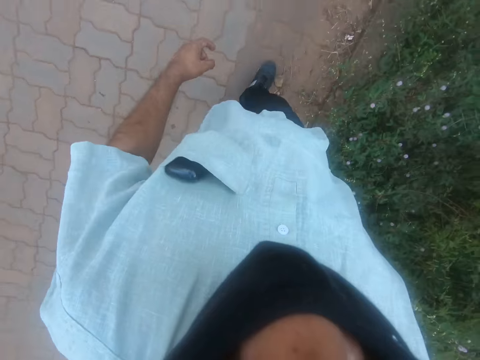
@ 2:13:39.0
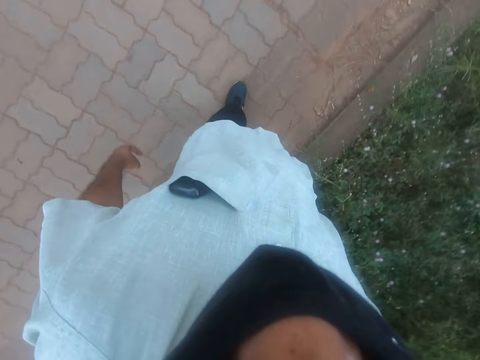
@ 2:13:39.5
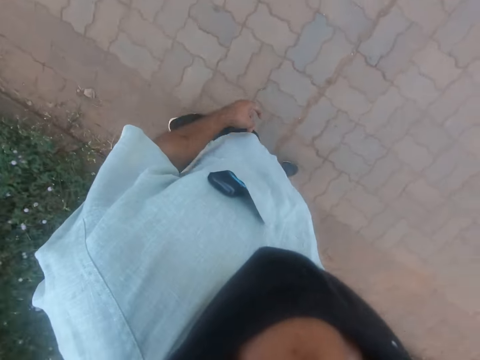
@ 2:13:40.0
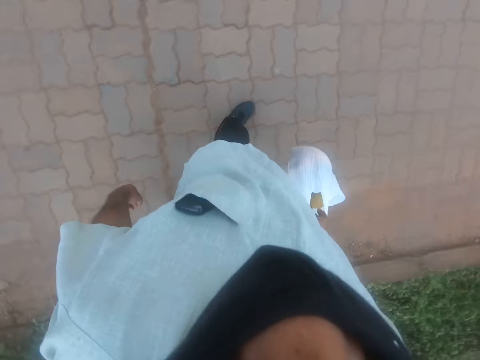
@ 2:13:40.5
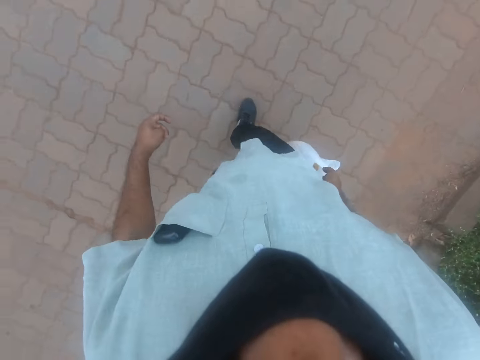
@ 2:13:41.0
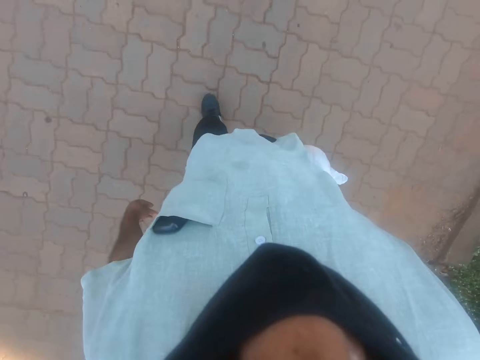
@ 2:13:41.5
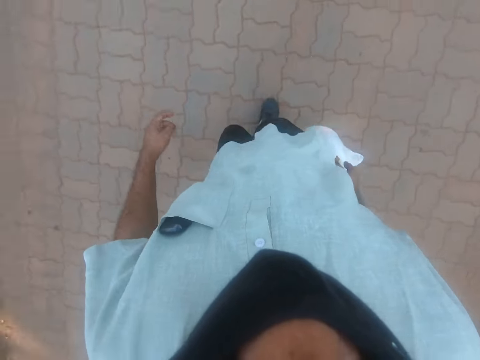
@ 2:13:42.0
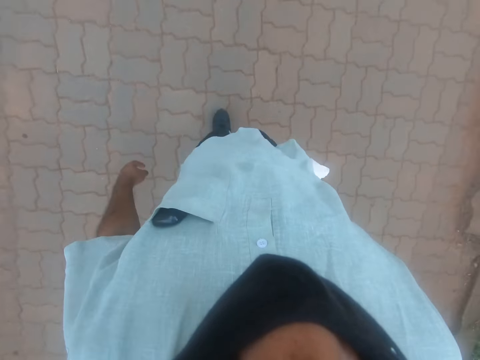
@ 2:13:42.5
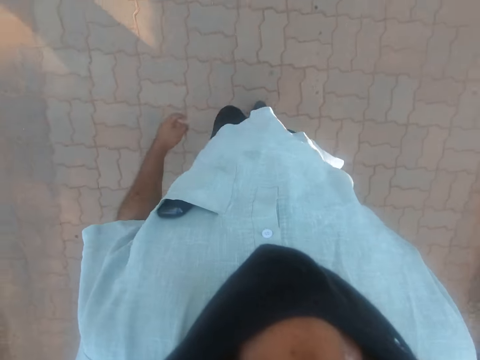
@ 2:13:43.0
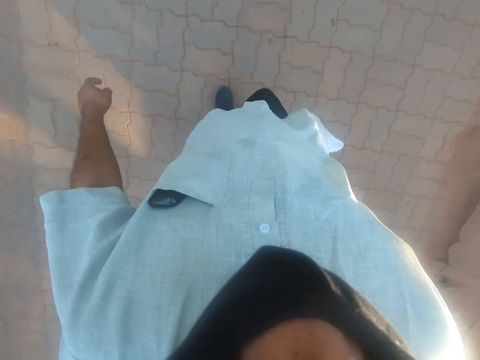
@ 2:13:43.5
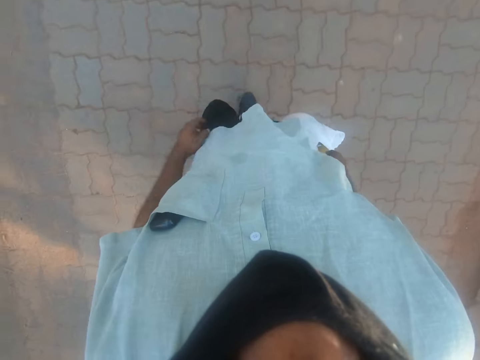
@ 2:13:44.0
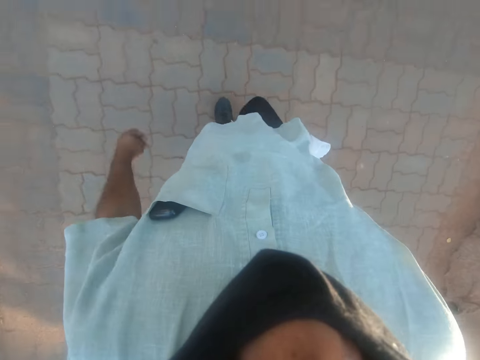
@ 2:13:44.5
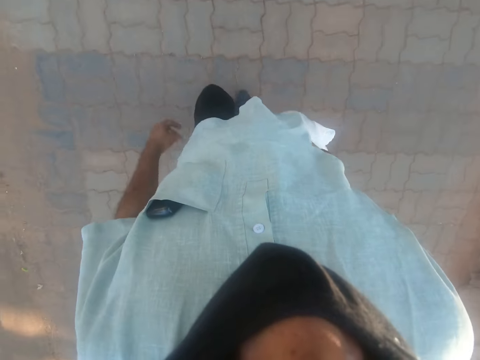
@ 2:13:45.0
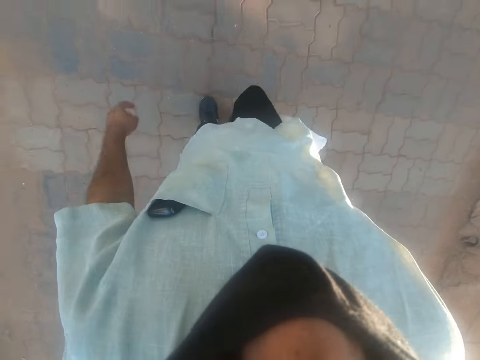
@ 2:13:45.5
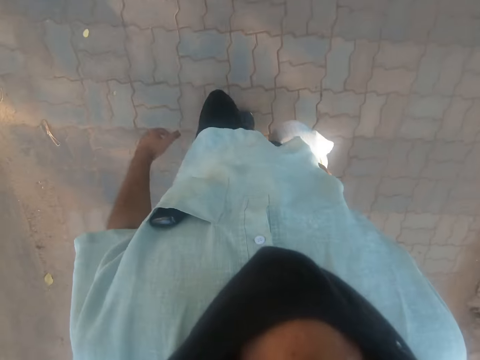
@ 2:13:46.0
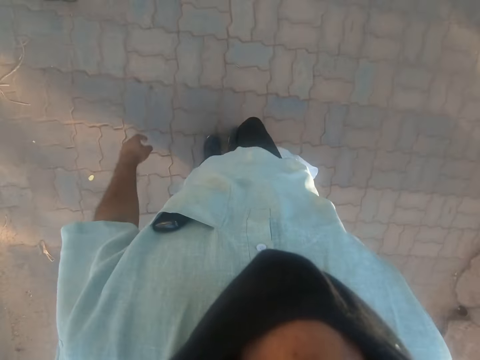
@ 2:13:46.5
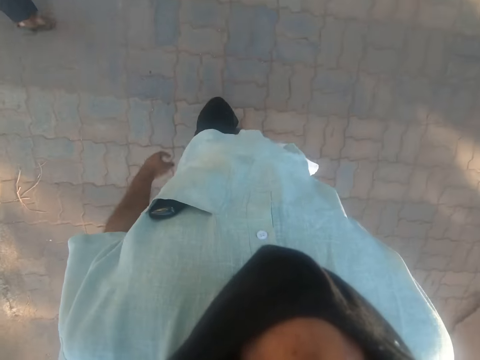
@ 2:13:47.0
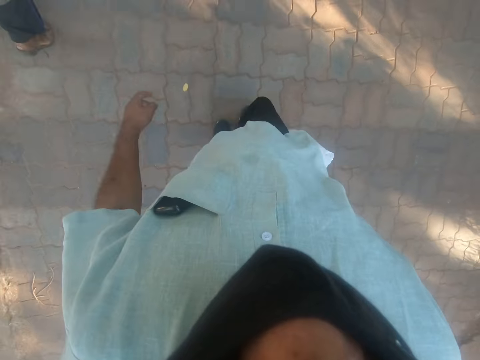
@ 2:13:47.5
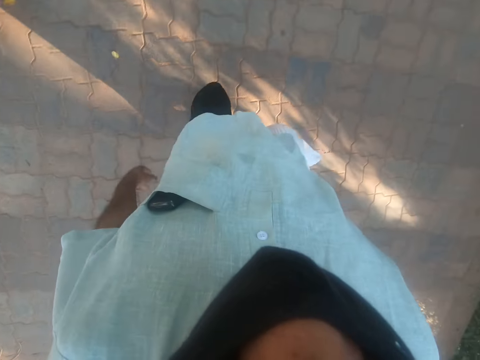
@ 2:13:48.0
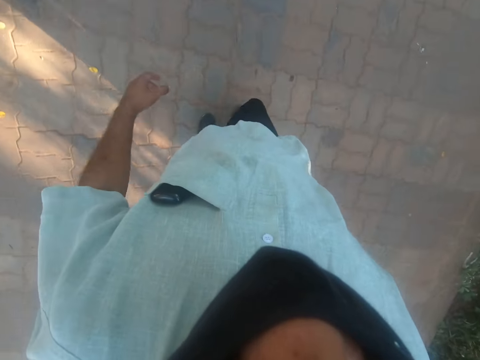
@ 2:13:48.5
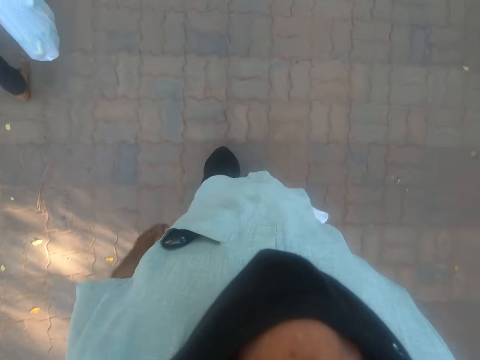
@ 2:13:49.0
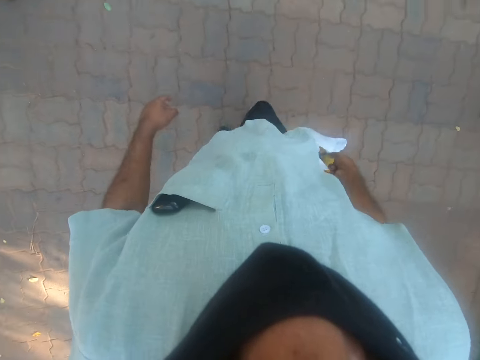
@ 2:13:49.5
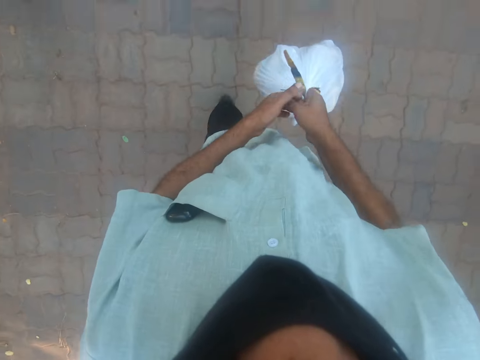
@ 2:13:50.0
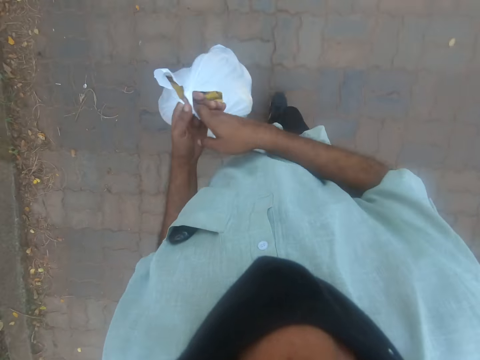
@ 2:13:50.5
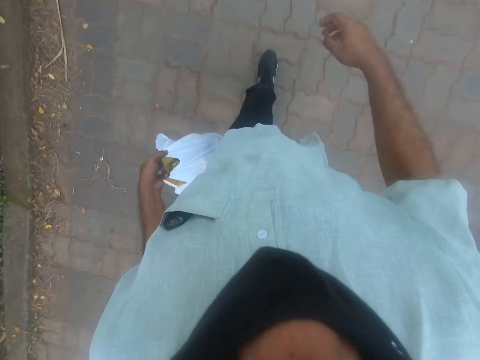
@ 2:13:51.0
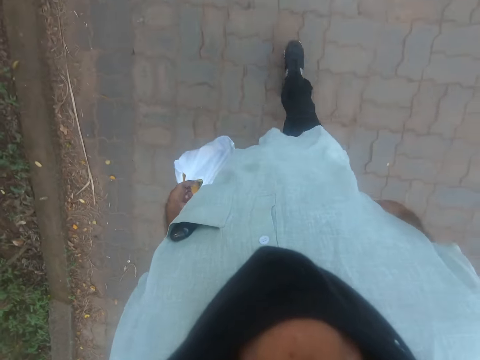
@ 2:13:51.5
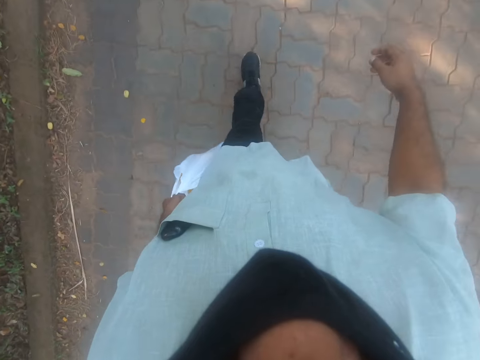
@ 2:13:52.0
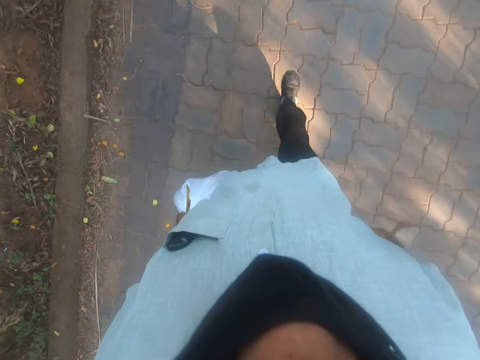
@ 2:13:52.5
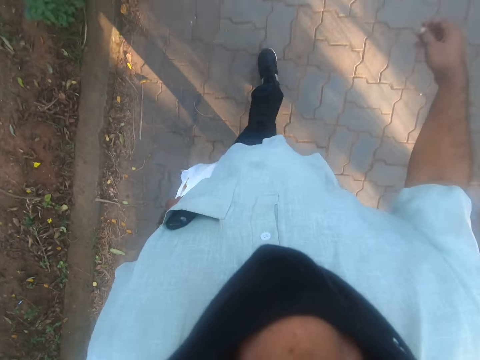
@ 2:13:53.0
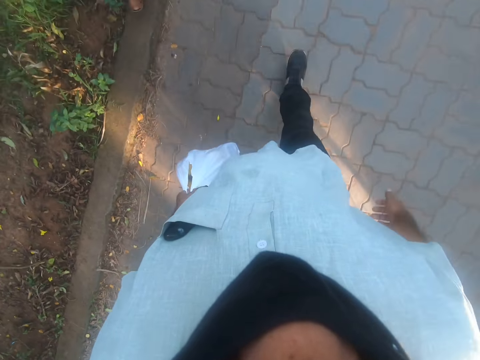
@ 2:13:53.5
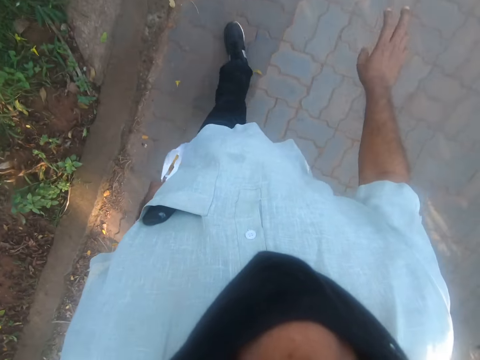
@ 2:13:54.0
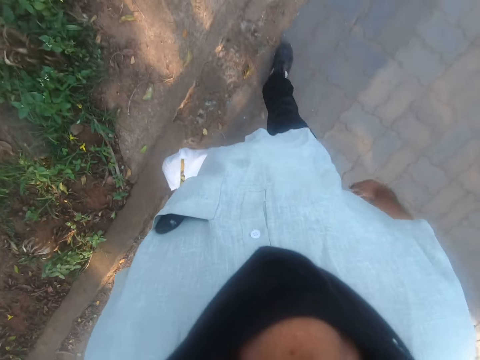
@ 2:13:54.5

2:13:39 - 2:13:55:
The camera wearer moves the nylon bag in his right hand to his left hand. He walks on the road with a person.

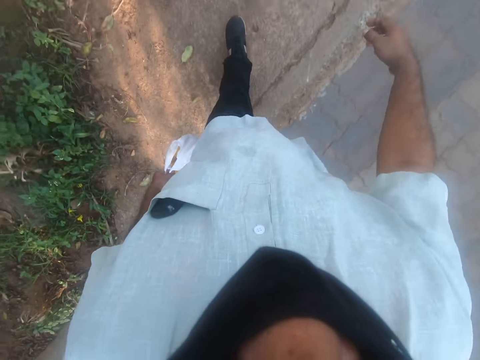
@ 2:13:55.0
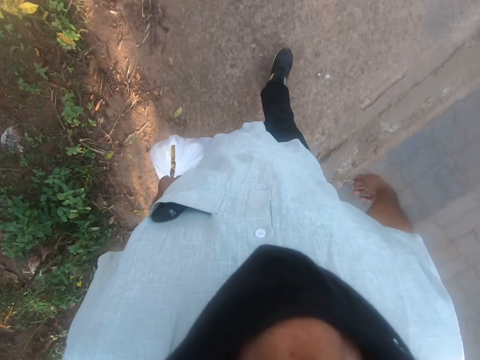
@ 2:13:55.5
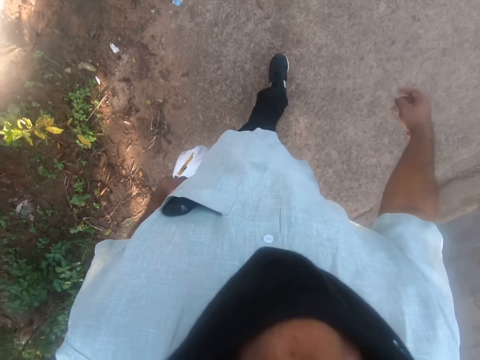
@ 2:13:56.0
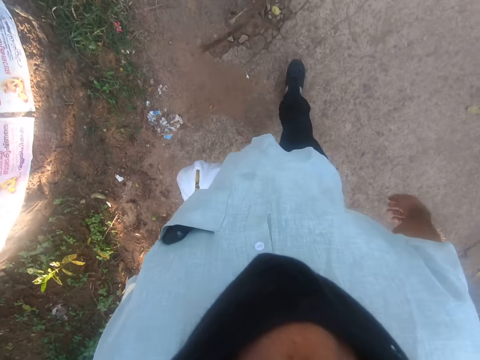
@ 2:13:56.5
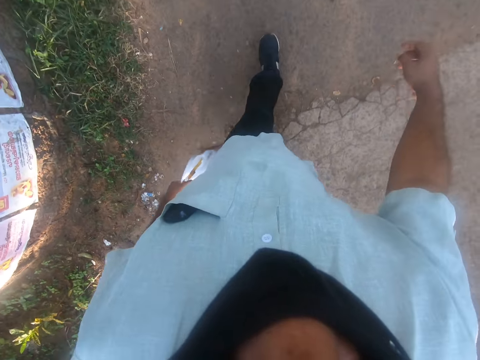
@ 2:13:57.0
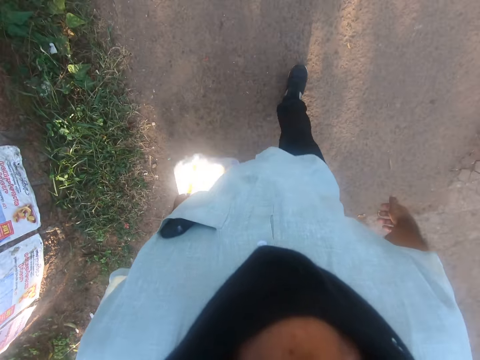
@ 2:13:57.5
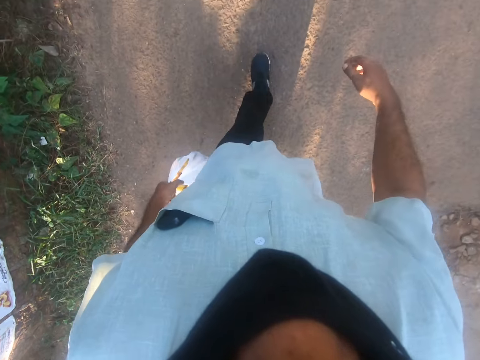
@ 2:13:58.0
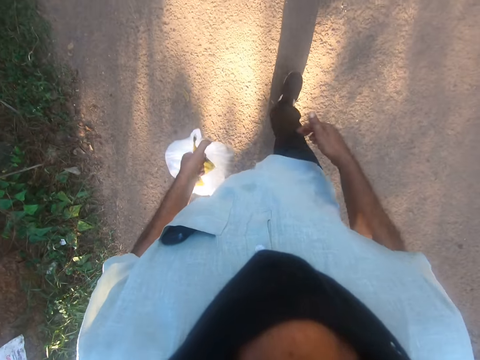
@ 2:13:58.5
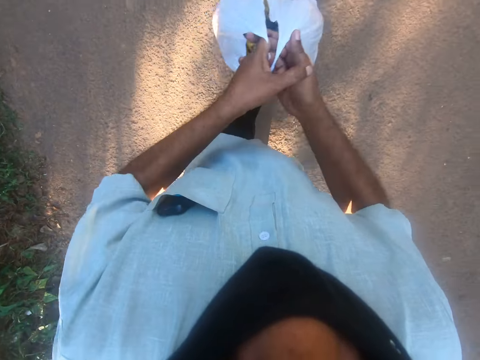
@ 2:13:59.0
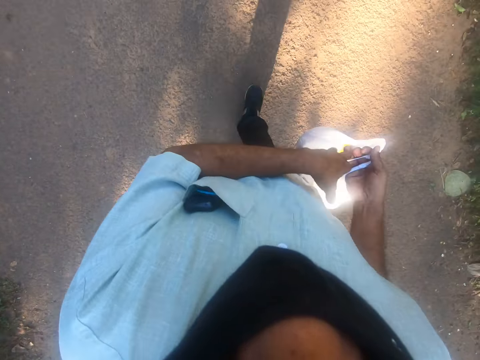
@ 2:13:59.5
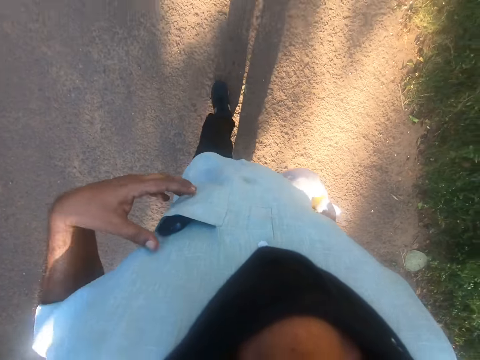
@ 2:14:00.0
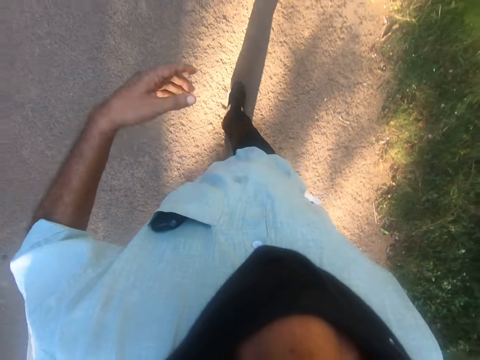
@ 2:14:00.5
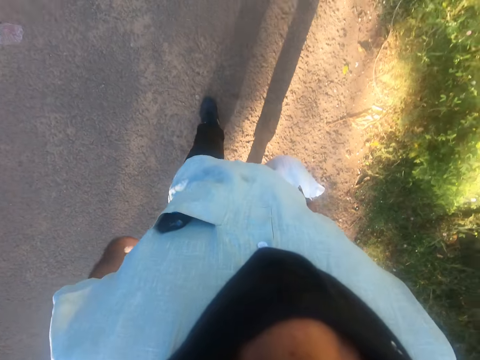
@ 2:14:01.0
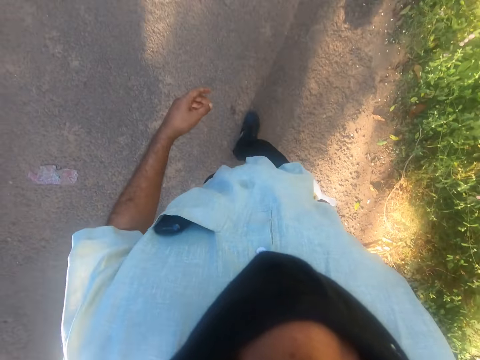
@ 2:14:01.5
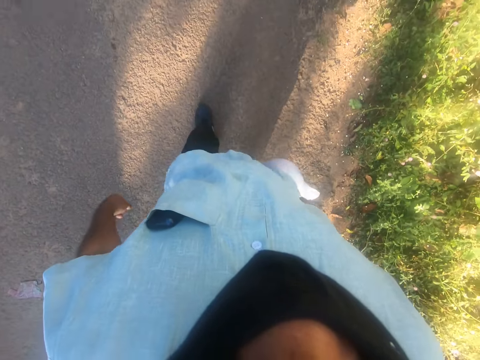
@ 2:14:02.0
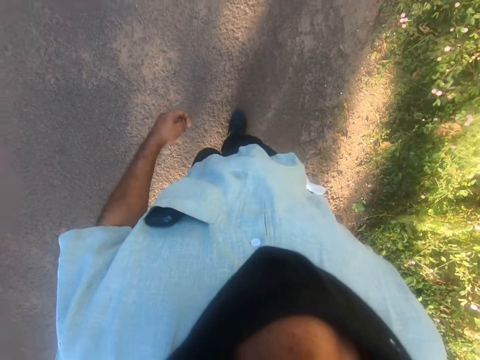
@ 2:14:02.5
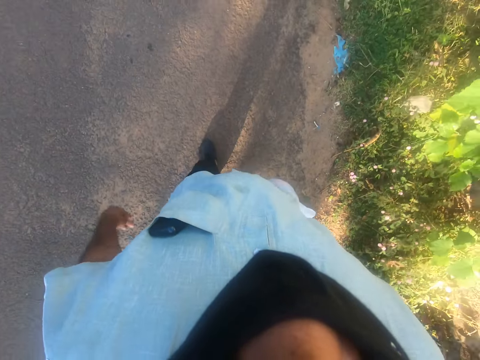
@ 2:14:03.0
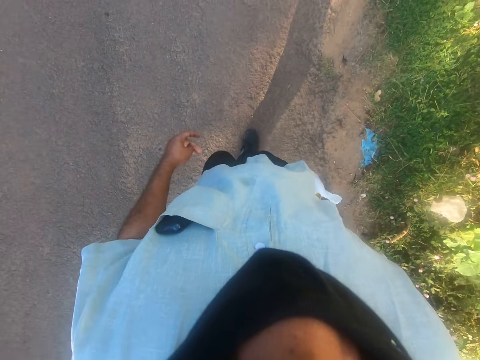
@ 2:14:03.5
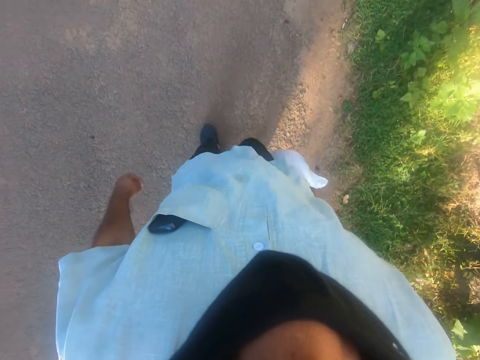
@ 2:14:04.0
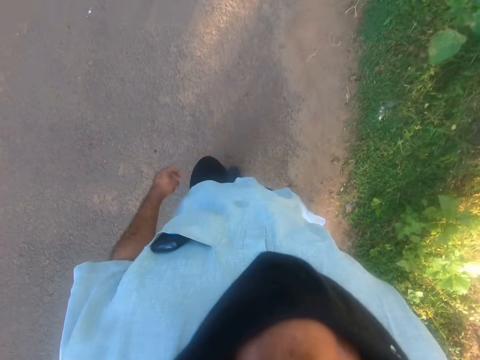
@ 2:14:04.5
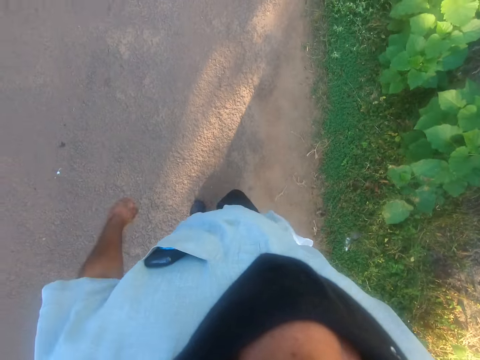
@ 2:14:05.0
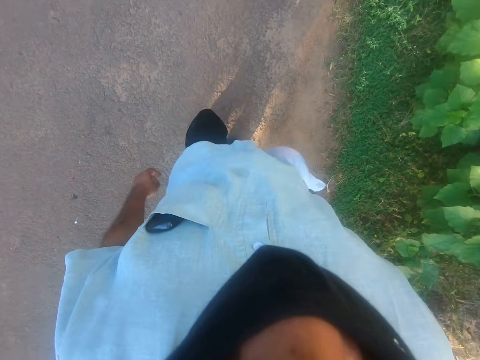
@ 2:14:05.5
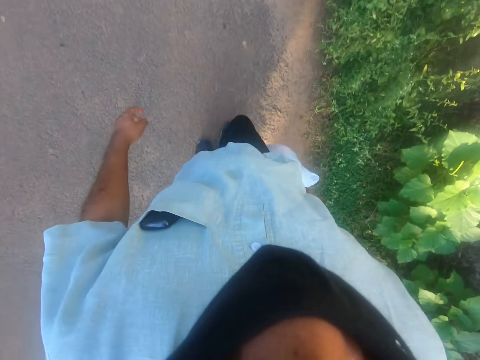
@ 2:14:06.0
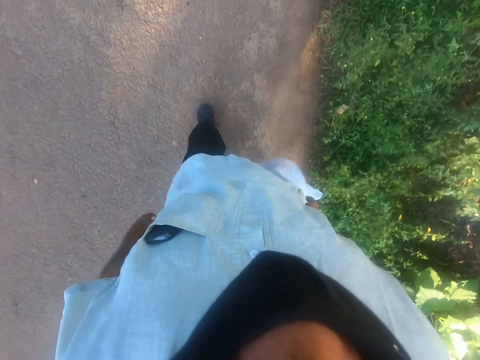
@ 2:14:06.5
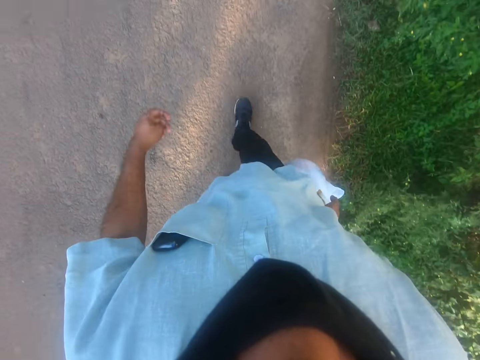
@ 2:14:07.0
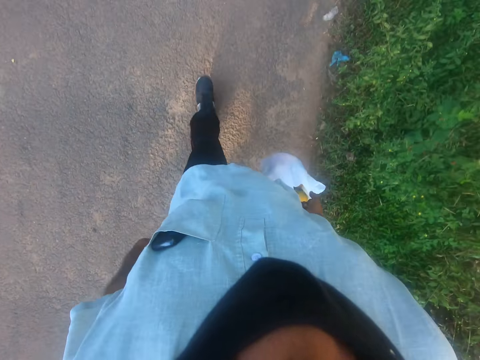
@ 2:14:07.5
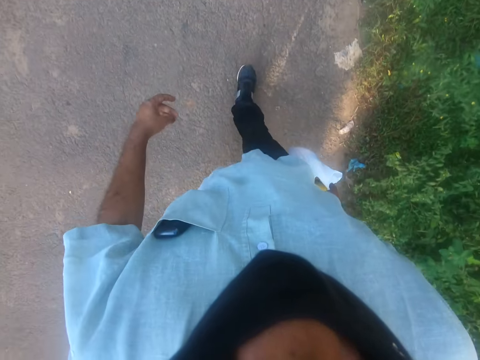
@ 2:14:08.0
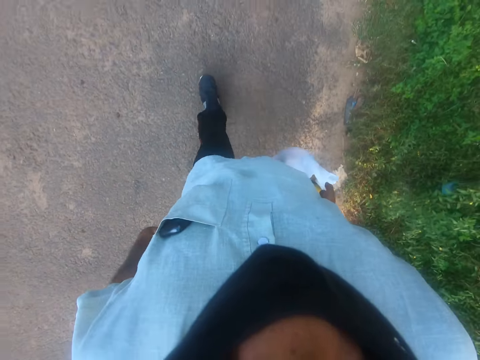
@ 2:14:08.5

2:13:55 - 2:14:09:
The camera wearer moves the nylon bag in his left hand to his right hand. He touches the phone in his breast pocket with his left hand. He walks on the road with a person.
